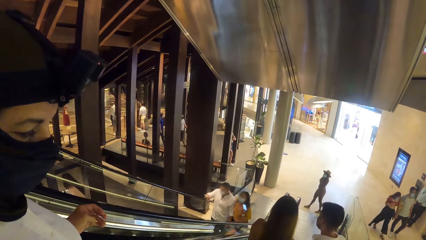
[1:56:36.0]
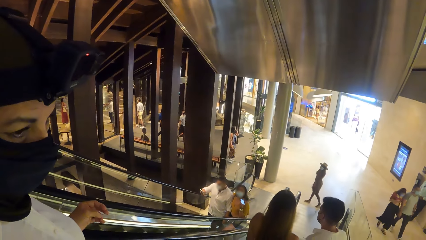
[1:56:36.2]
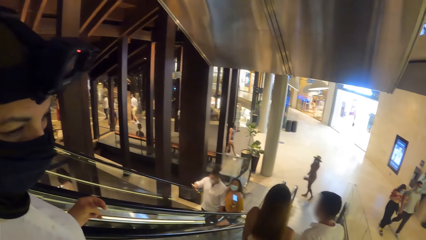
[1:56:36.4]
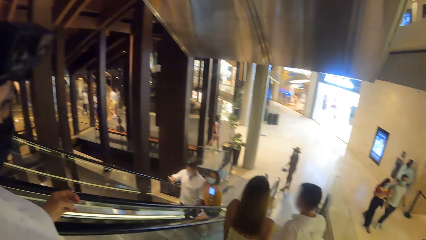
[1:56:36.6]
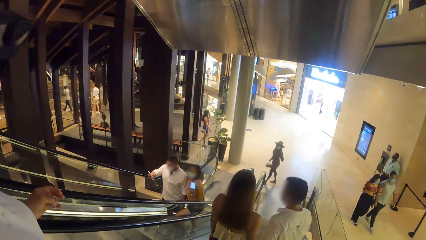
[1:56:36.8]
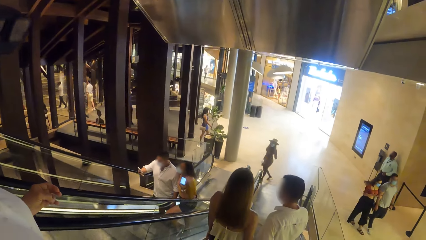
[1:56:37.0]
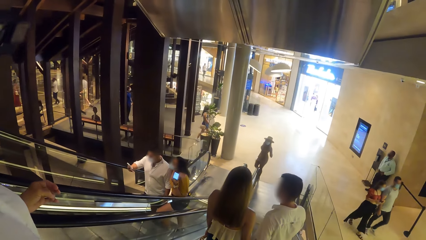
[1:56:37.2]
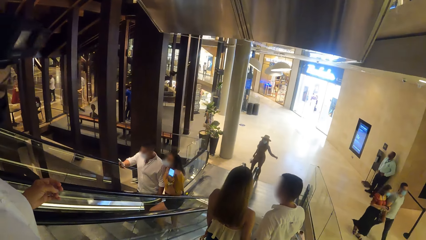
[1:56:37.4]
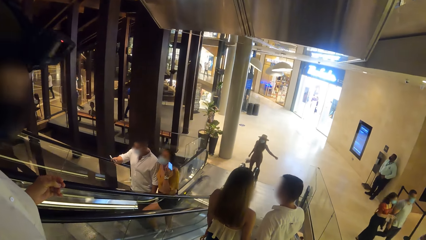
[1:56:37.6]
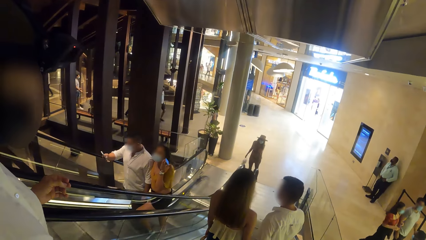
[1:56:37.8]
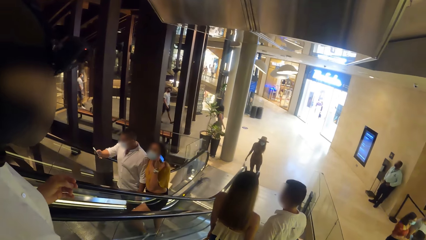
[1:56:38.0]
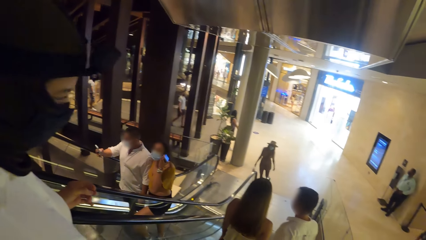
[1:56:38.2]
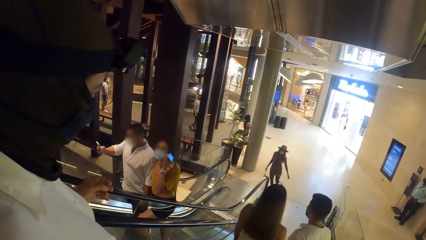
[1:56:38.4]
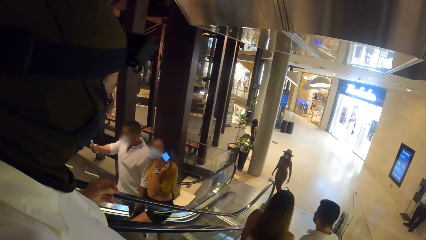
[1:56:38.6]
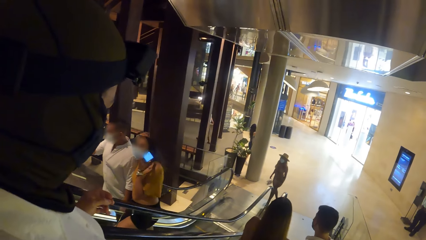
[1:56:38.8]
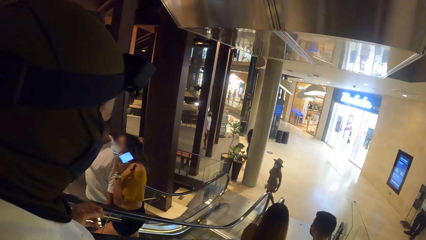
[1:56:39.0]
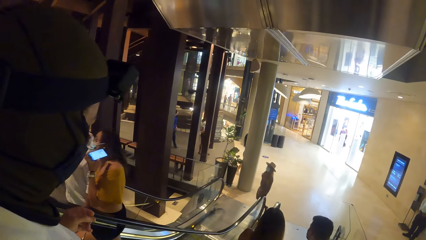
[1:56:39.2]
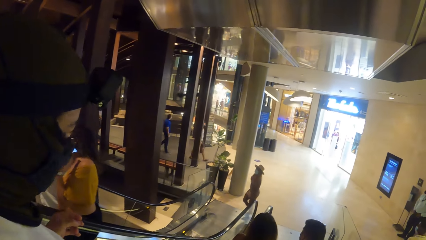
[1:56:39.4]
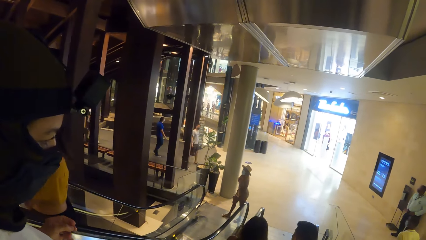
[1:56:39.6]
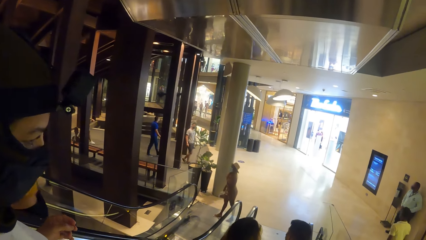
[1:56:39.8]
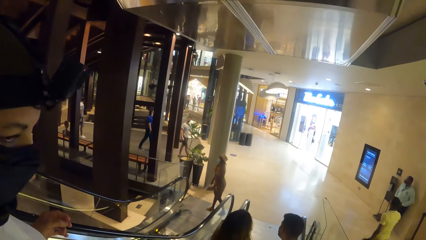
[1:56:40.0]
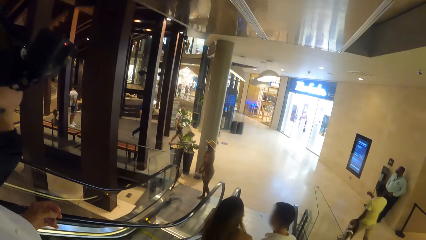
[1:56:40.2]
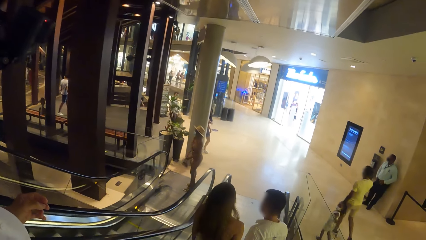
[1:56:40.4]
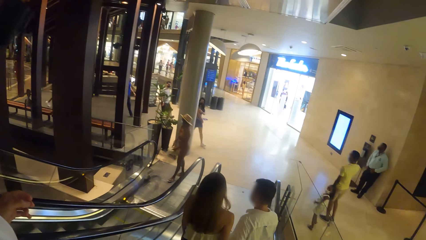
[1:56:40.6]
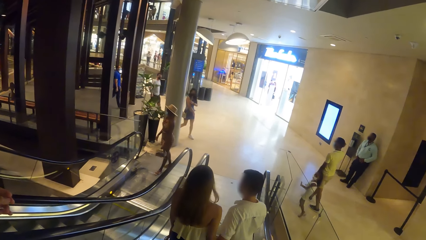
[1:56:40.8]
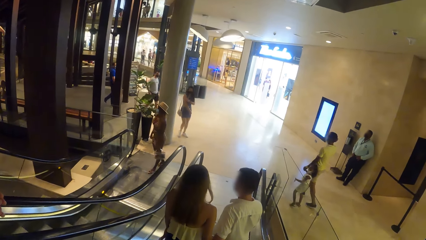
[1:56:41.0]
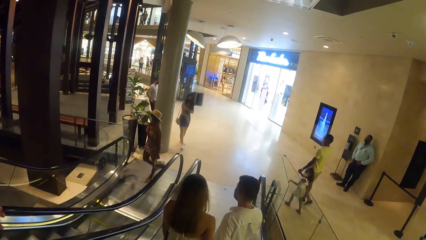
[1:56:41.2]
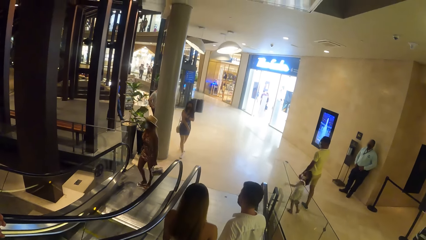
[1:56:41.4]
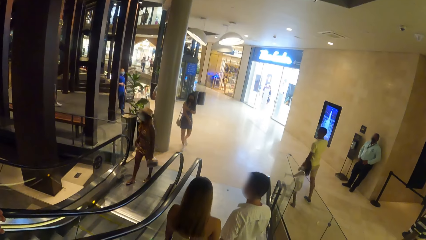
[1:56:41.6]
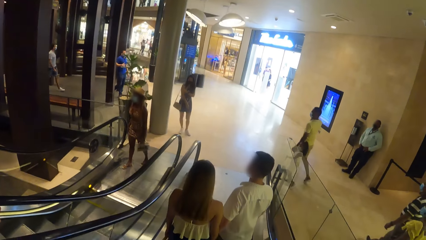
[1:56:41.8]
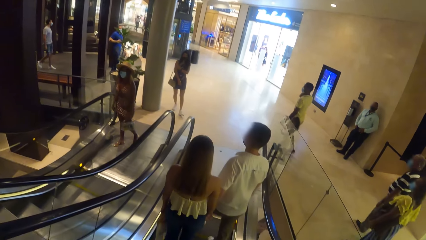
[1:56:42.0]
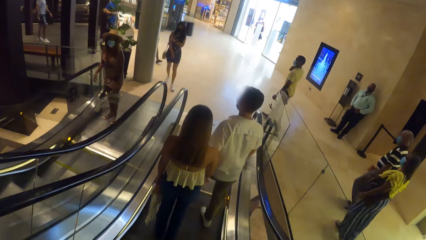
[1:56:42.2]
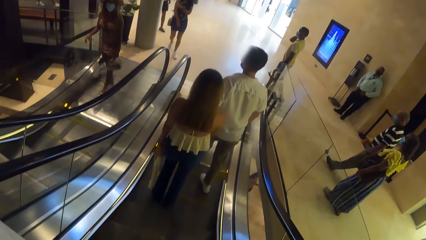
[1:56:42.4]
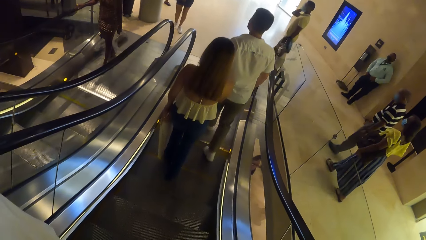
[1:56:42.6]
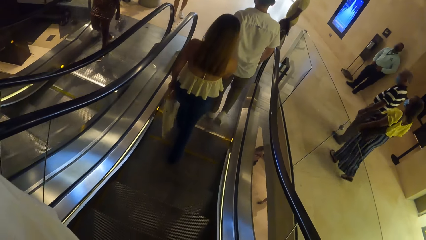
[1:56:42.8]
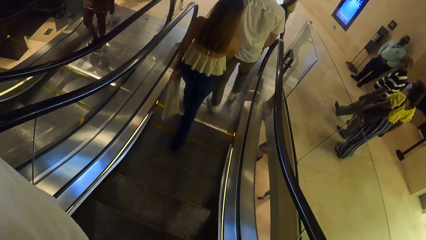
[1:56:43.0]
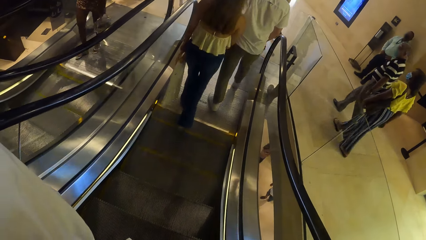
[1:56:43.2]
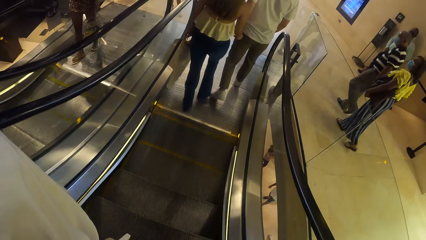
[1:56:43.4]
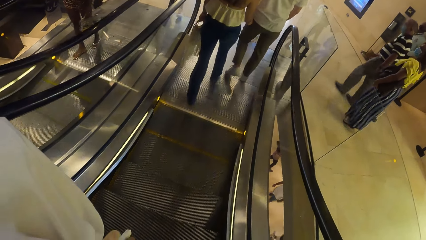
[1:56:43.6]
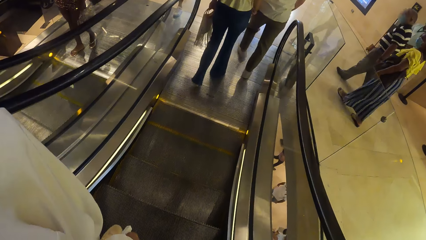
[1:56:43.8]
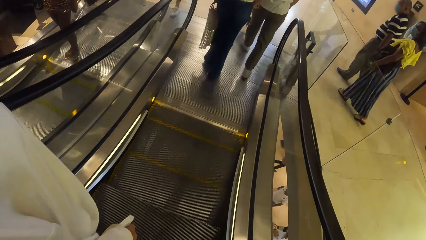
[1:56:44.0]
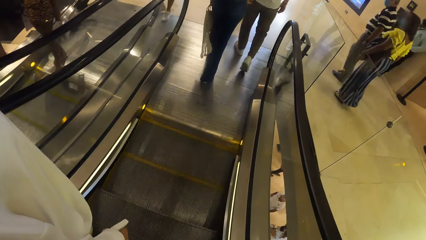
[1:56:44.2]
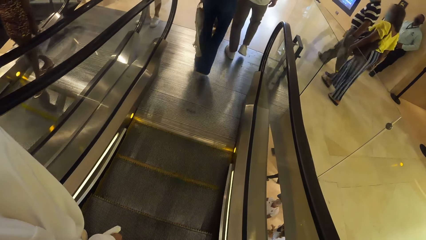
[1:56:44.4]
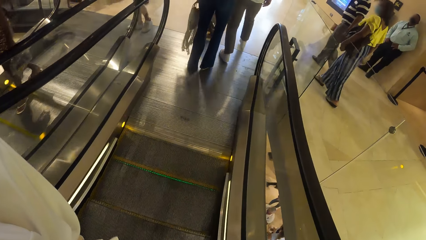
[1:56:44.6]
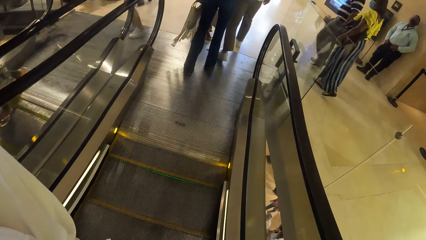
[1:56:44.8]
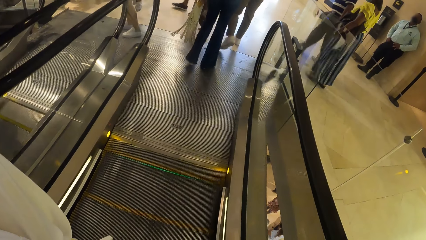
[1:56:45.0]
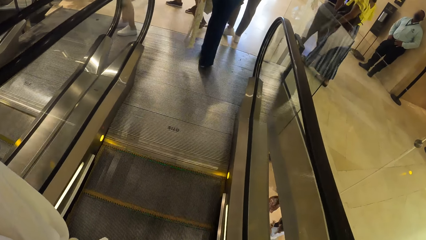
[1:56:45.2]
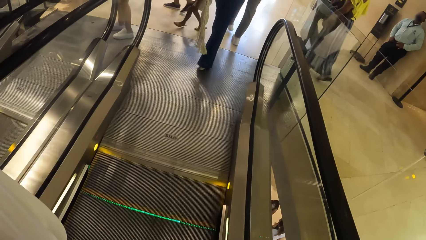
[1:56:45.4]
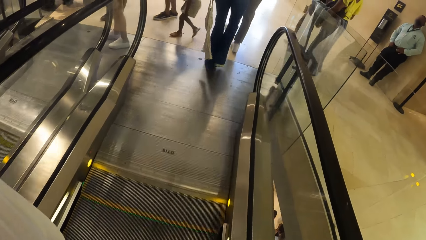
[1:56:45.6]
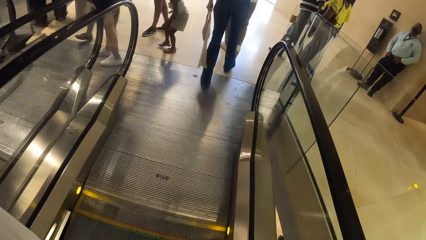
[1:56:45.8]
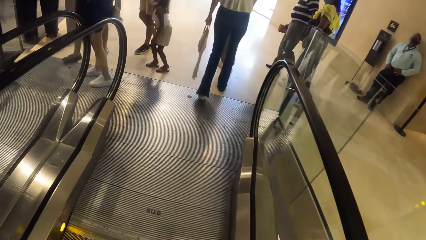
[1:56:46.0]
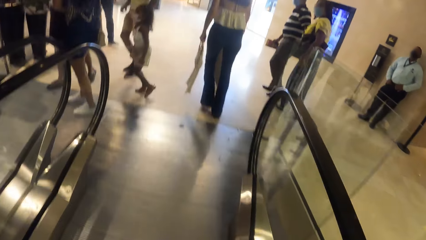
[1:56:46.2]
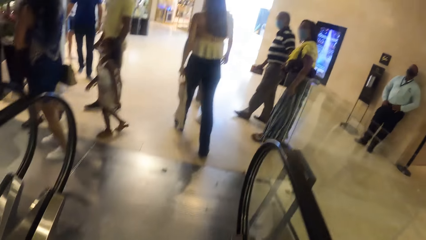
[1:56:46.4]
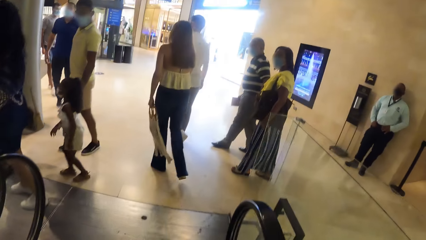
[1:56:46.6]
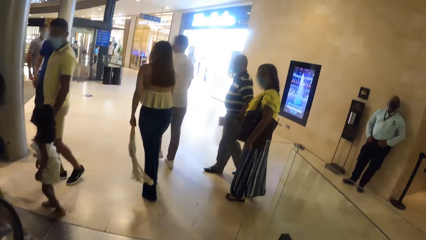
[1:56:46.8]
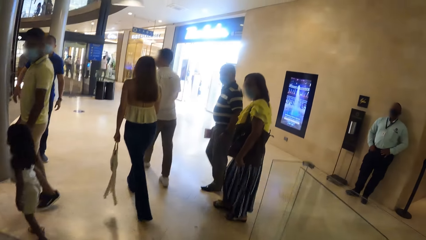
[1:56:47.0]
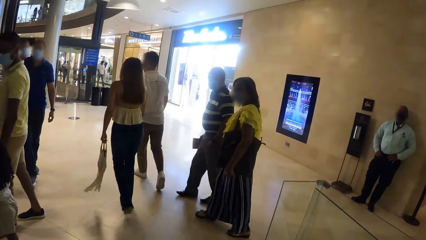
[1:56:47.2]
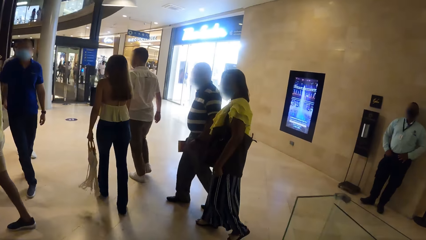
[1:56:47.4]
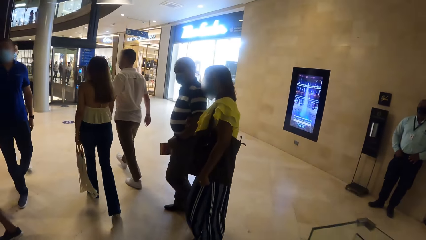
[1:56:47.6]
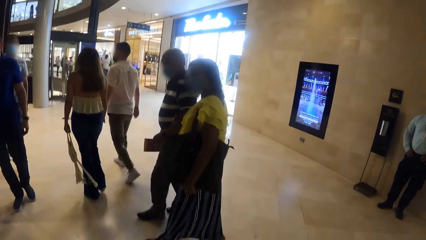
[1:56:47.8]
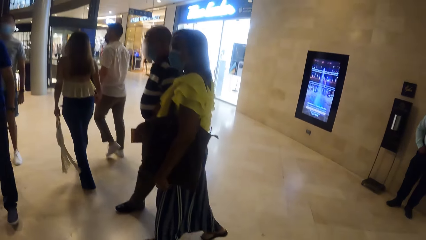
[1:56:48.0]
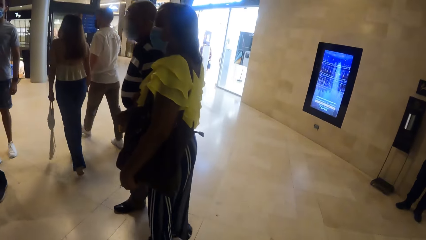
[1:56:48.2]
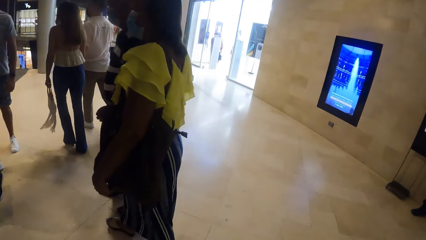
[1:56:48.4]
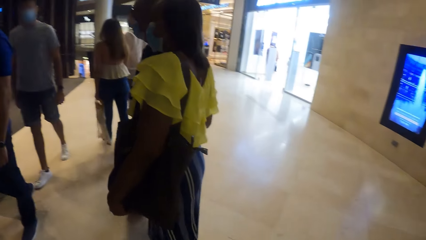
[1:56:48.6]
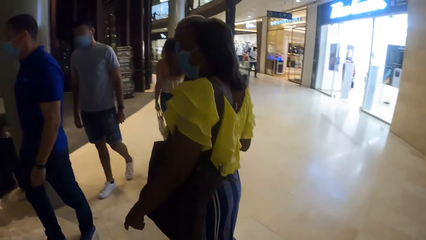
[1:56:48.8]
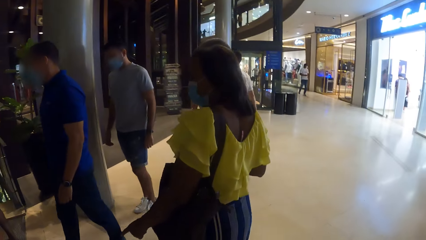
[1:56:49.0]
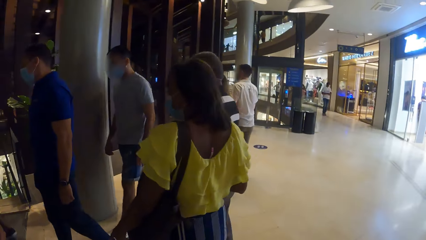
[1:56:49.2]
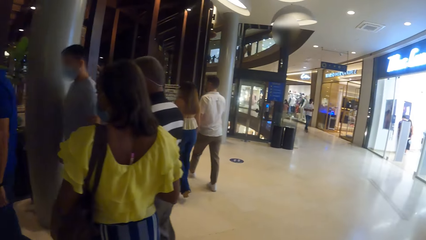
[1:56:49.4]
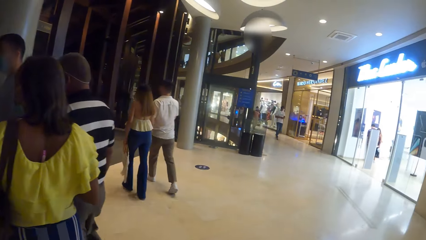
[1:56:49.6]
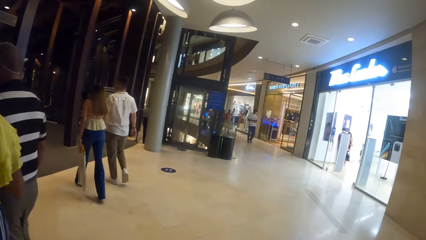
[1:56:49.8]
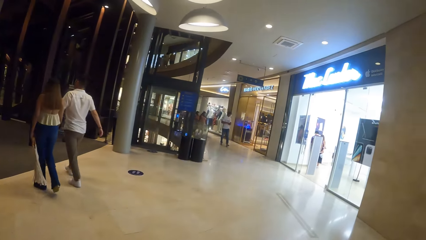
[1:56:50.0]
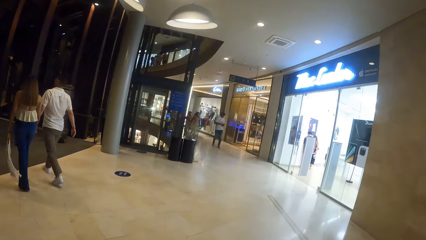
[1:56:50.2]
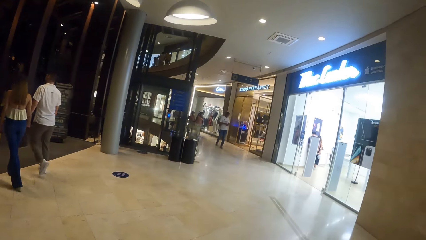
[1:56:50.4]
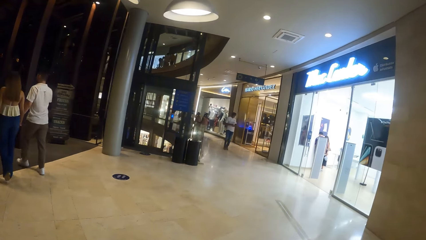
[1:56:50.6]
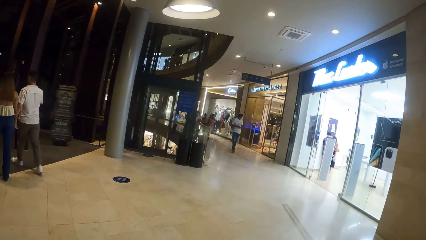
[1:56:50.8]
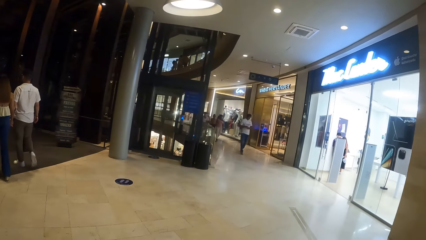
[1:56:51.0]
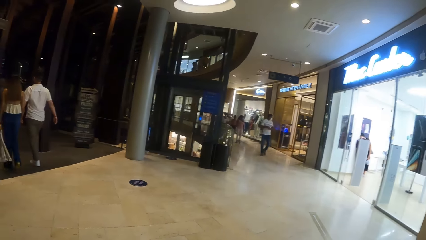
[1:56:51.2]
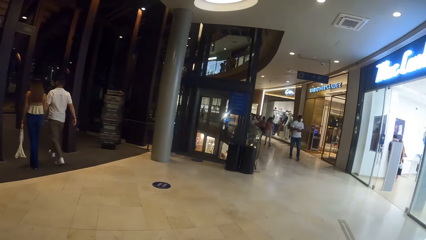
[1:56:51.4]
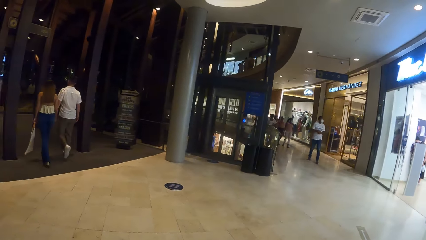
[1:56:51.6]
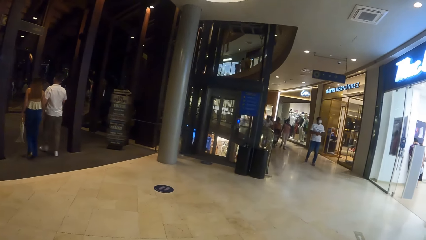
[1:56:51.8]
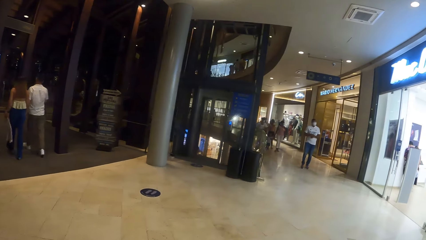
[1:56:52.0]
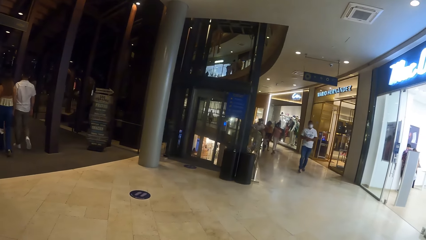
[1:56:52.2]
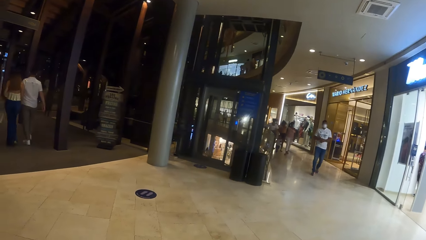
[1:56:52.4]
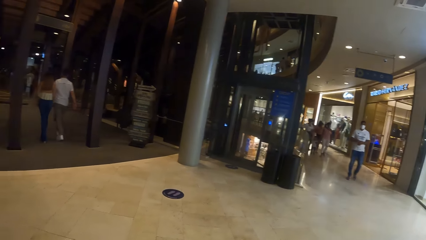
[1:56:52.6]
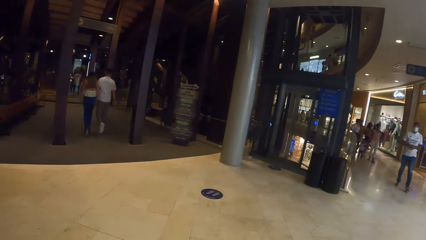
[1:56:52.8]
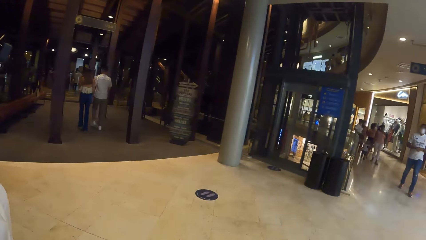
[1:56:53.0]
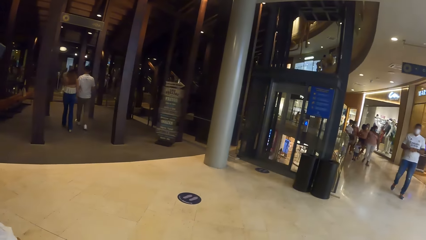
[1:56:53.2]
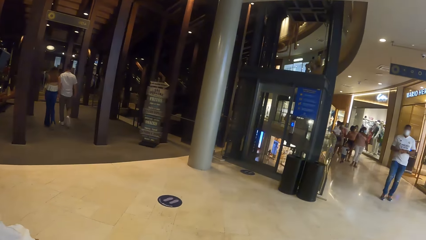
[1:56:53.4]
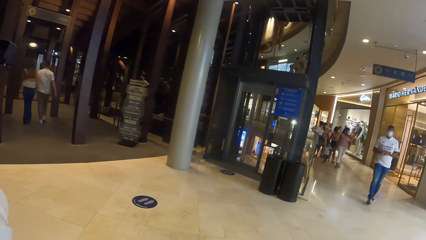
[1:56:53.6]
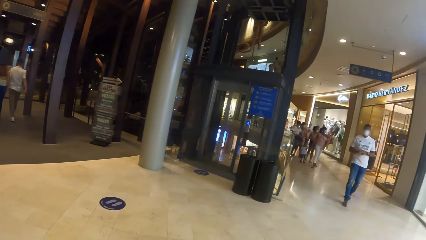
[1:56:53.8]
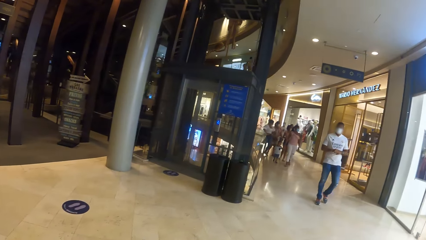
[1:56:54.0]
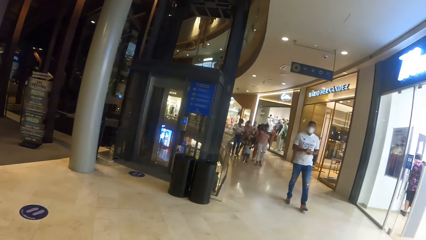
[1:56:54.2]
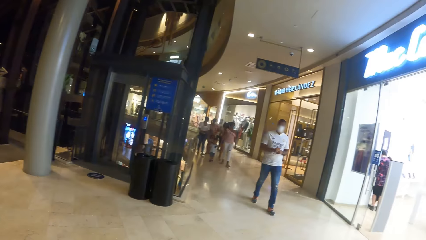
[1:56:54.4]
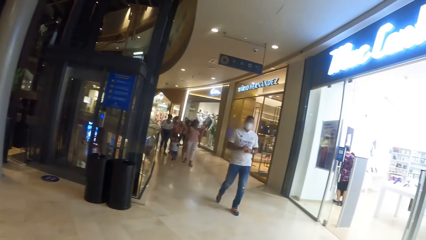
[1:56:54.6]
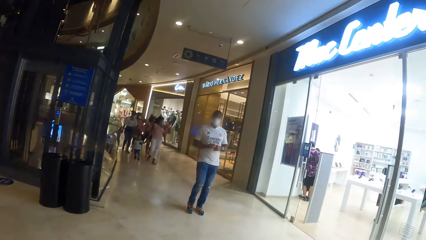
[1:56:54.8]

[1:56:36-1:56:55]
The camera wearer walks around the mall with a woman.
